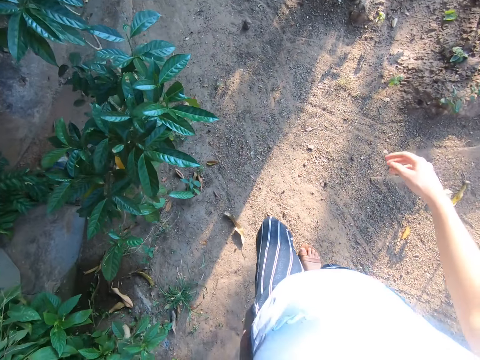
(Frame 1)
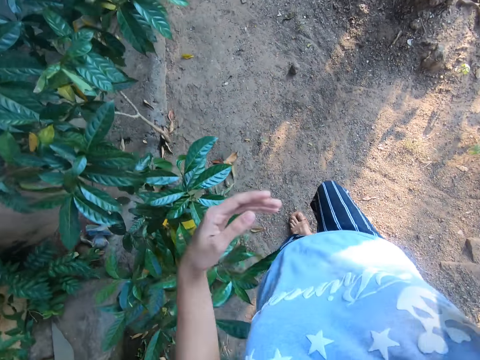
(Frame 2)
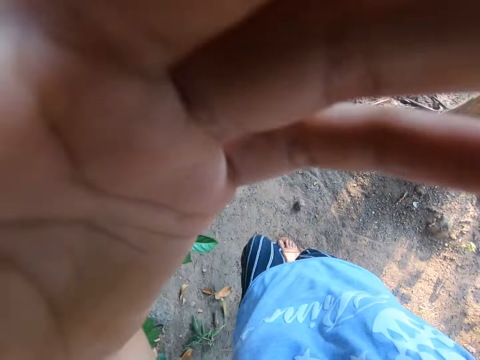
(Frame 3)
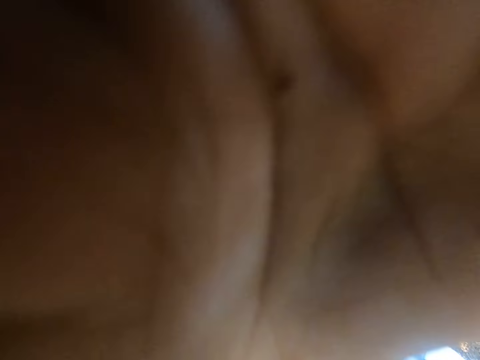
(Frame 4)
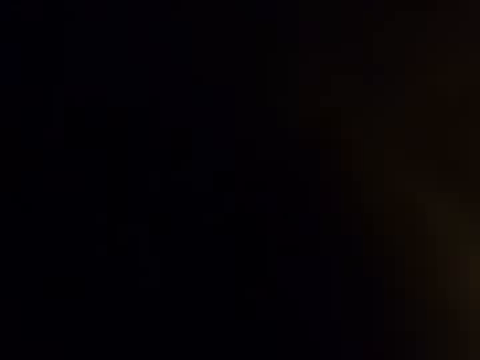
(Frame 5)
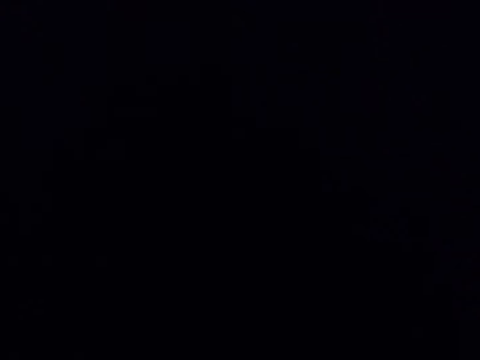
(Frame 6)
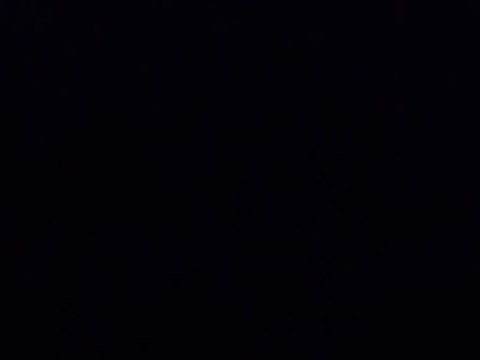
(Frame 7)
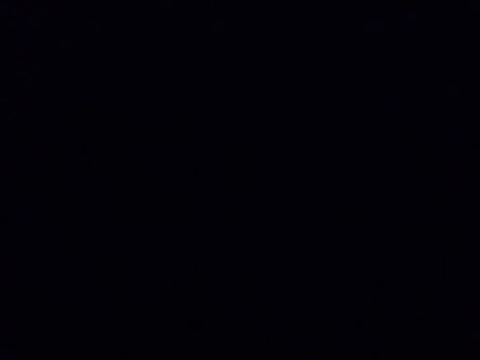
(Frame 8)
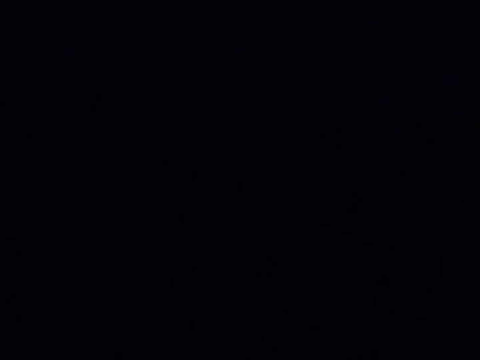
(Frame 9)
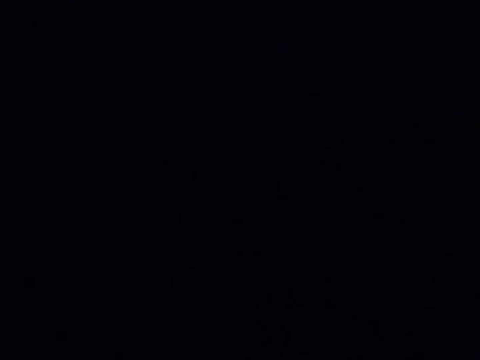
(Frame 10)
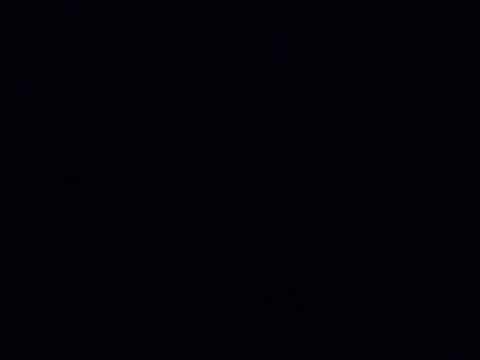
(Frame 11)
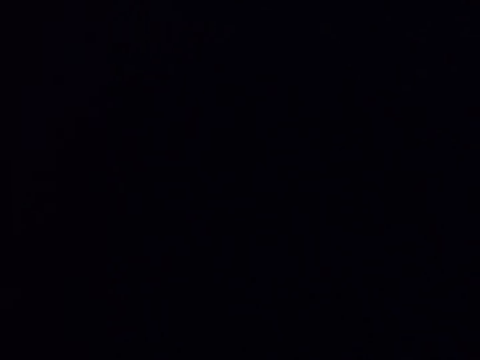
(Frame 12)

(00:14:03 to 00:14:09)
The camera wearer moves both hands. They do something to the camera.

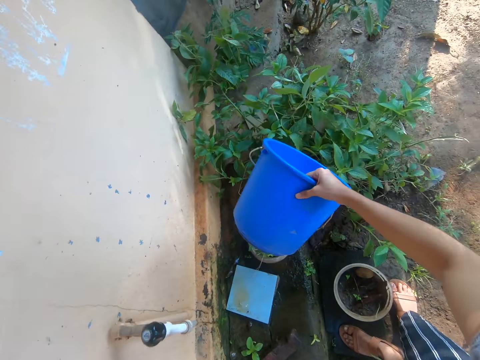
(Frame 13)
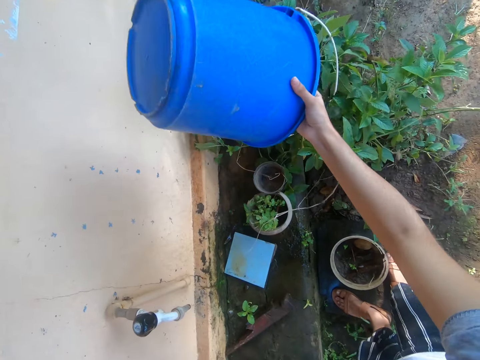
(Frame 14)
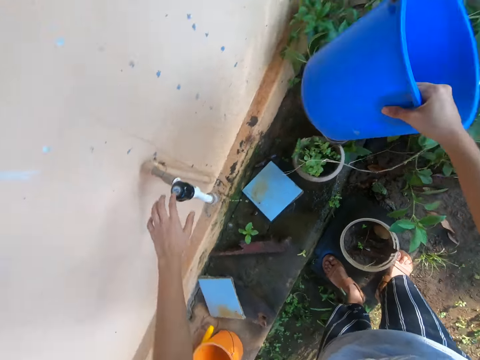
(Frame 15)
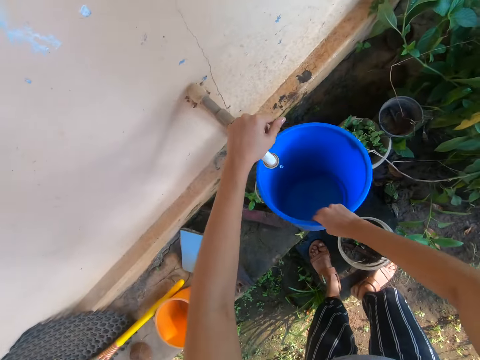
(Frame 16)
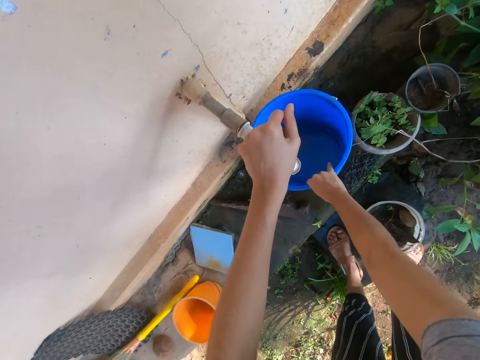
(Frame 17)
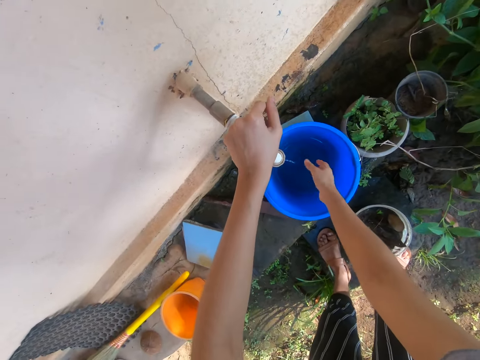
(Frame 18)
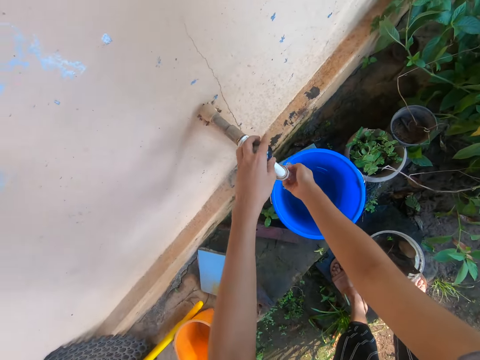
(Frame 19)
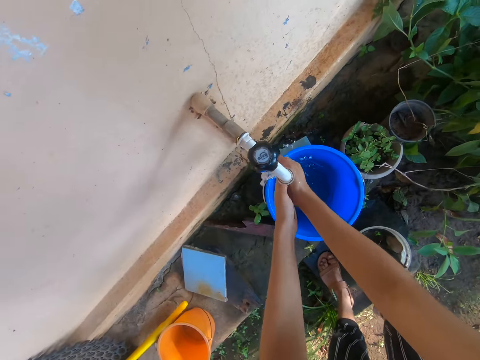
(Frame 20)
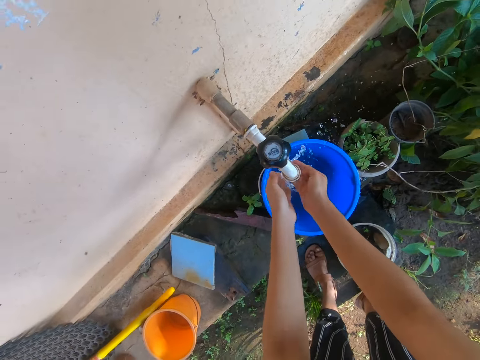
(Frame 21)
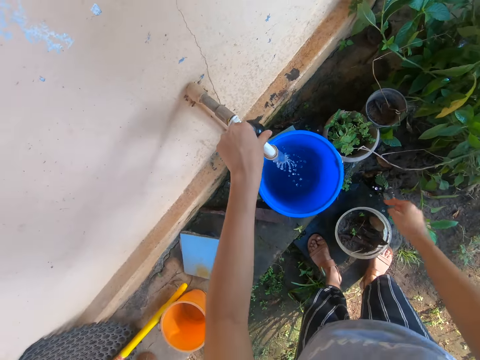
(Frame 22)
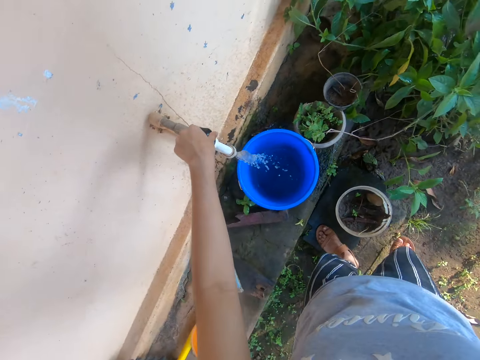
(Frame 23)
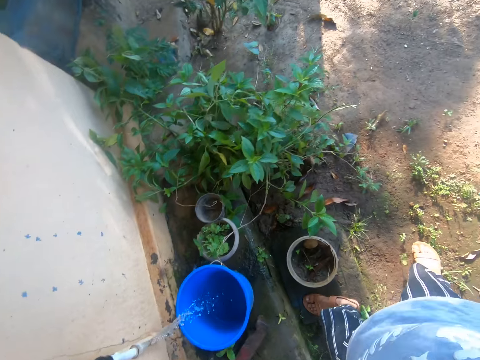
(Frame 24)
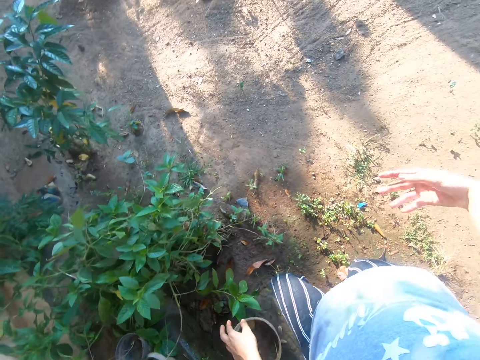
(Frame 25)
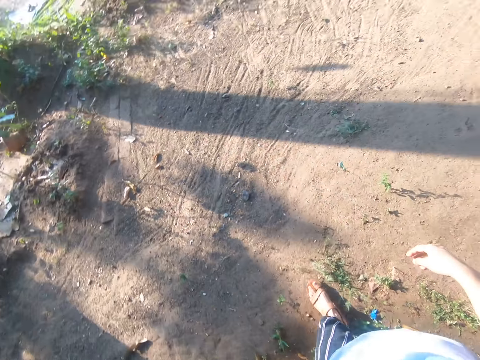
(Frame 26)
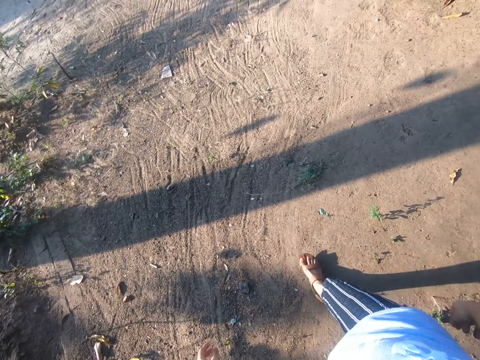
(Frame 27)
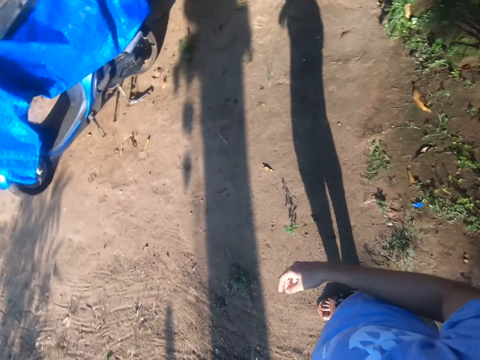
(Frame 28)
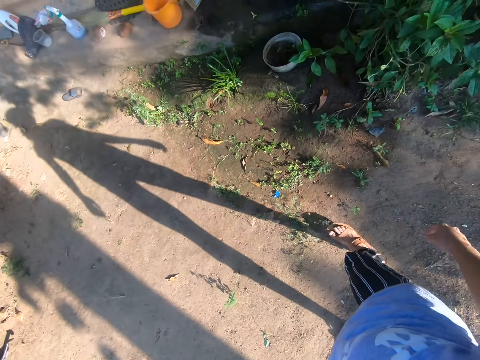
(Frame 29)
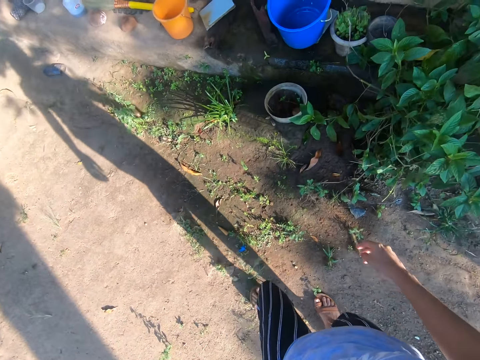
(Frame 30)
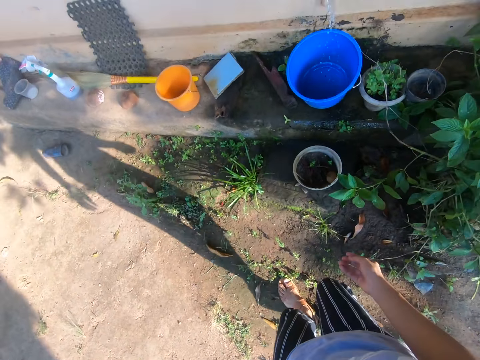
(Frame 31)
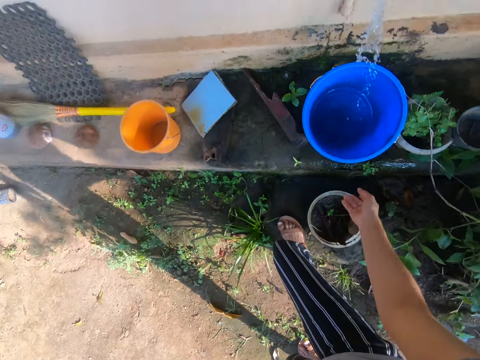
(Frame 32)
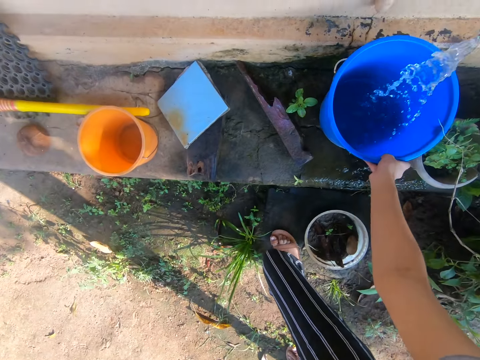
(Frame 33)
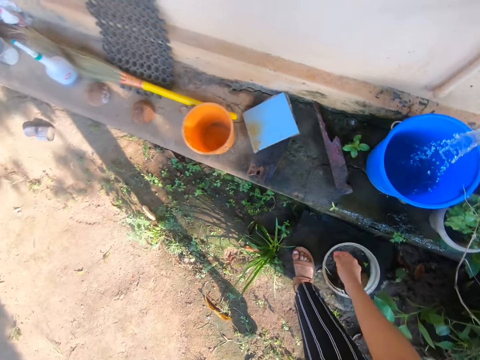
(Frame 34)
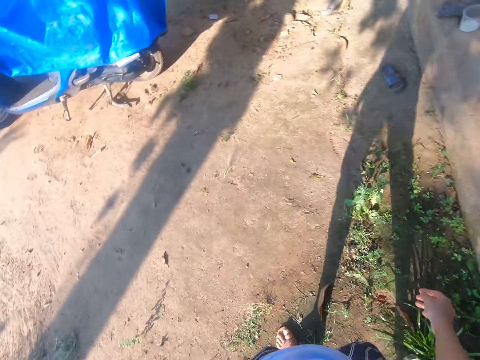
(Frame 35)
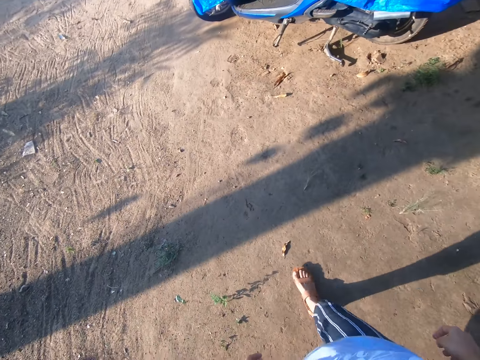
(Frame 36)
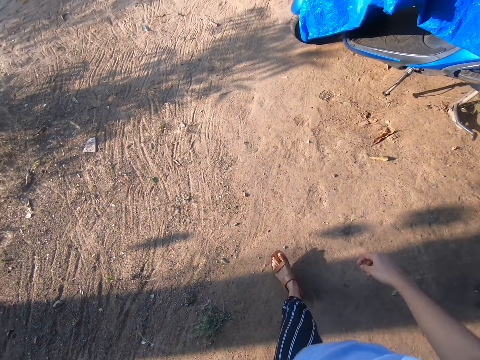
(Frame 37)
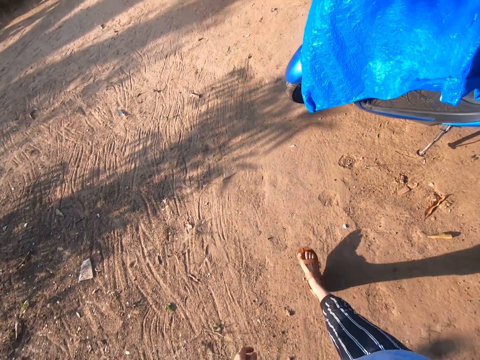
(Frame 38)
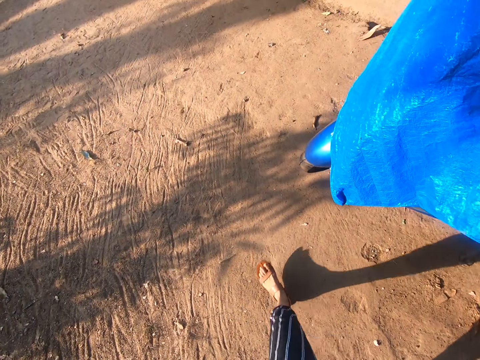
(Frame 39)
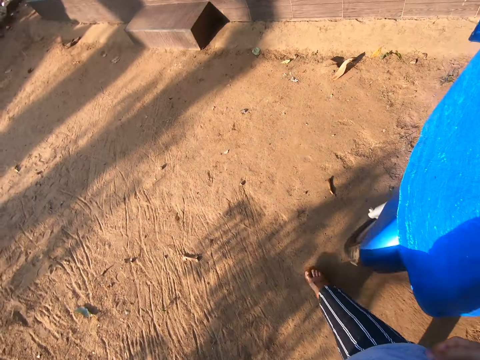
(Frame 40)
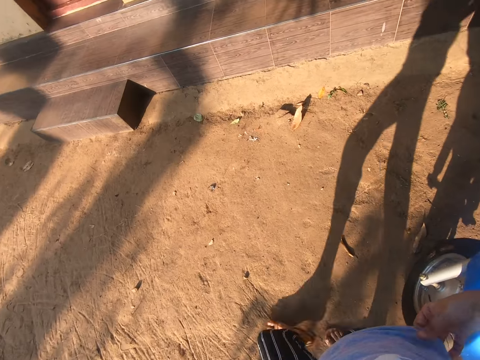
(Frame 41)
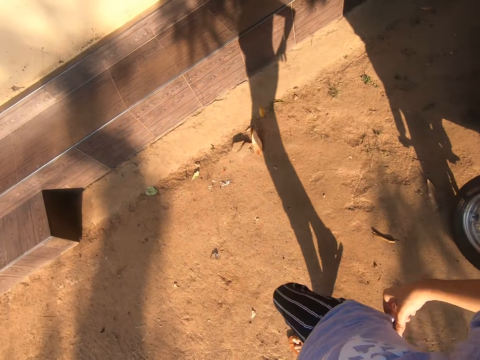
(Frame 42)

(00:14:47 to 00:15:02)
The camera wearer closes the tap. She pours water from the bucket on a plant. She drops the bucket with the right hand. She fetches water in the bucket. She opens the tap. She washes her hands in the tap. She puts water in the bucket. She walks around the area. She pushes the bucket with the right hand. She walks around the area.

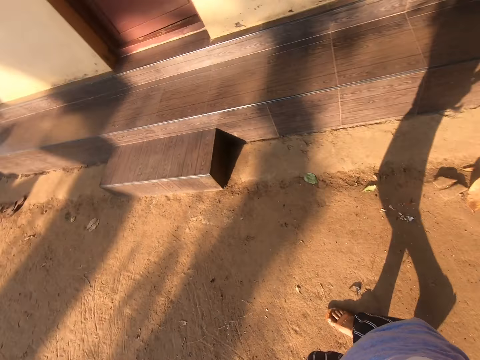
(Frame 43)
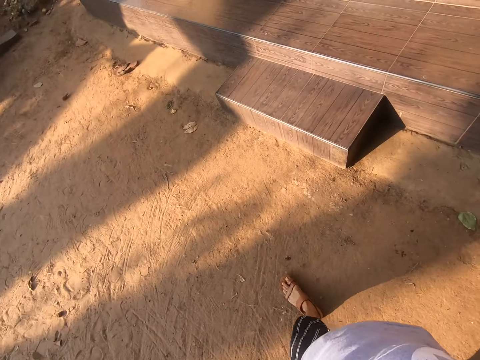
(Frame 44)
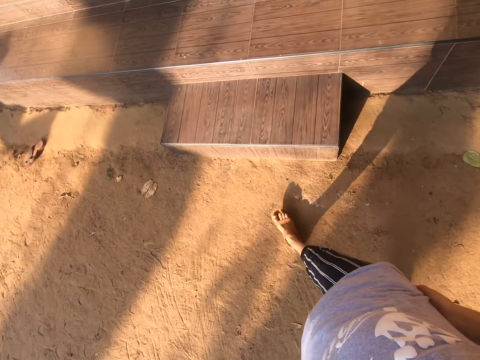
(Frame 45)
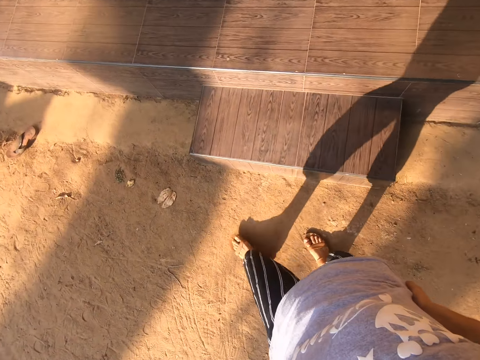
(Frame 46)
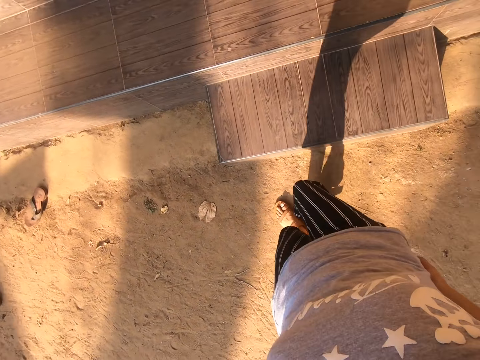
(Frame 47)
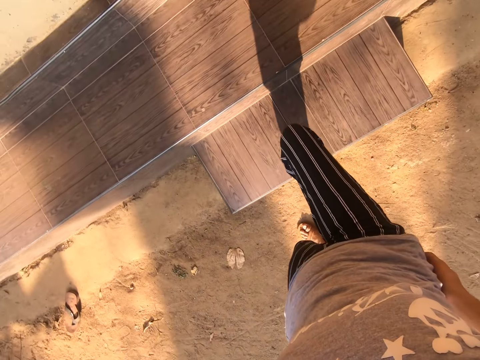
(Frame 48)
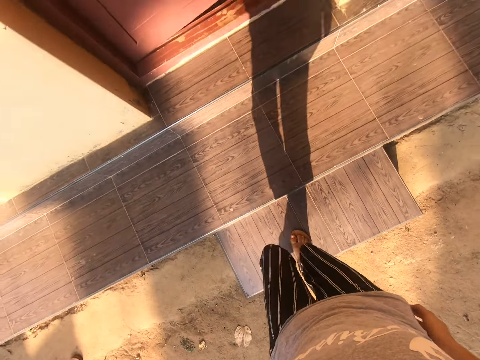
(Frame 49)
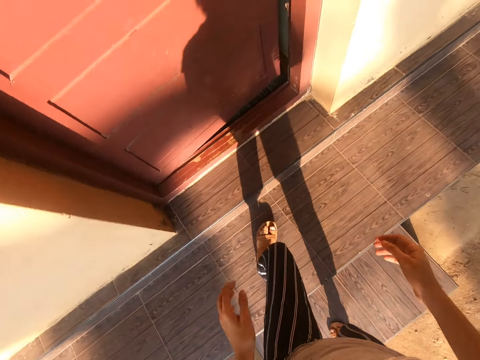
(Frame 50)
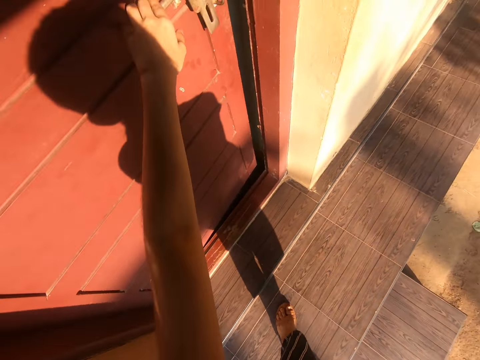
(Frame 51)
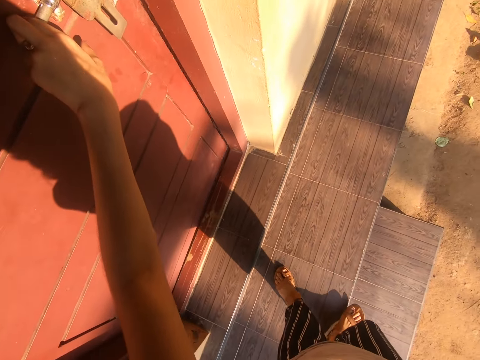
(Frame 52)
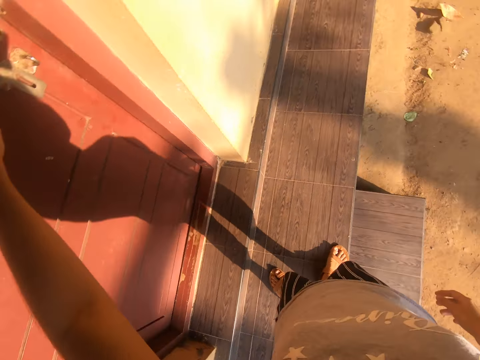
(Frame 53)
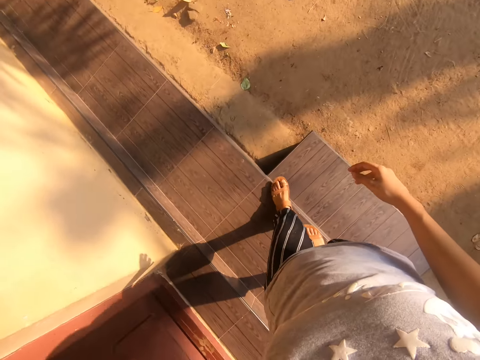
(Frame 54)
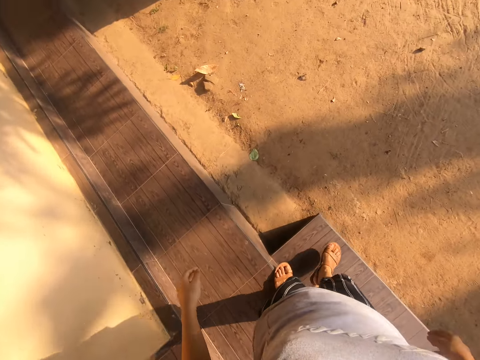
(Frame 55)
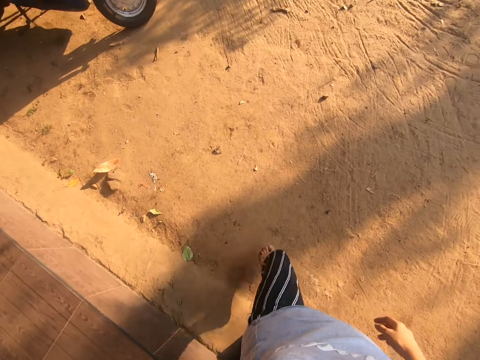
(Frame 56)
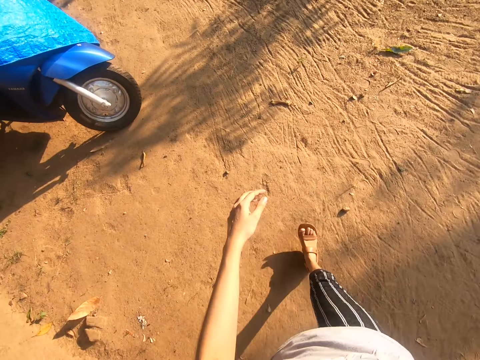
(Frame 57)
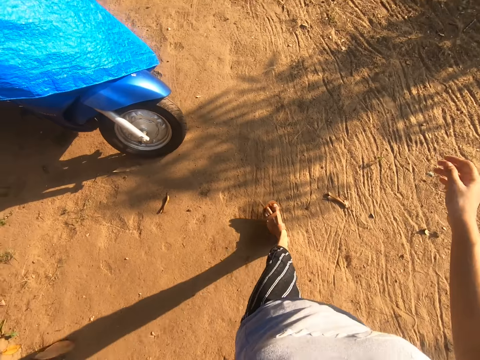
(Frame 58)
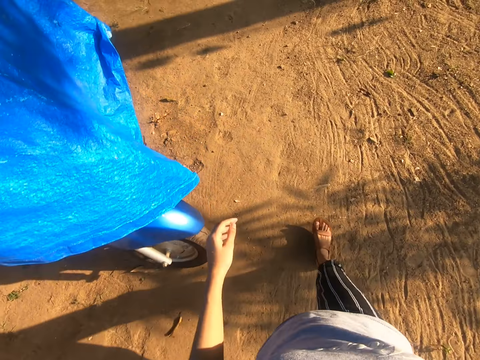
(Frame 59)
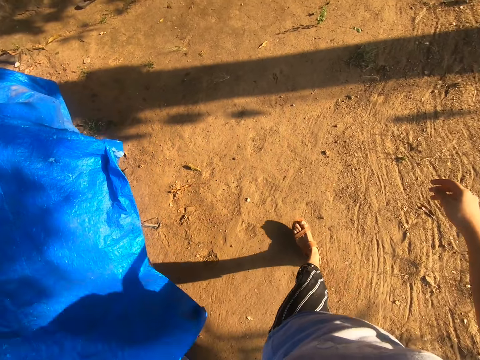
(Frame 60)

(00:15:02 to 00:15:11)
The camera wearer closes the door with the left hand. They pull the door. They walk around the area.
